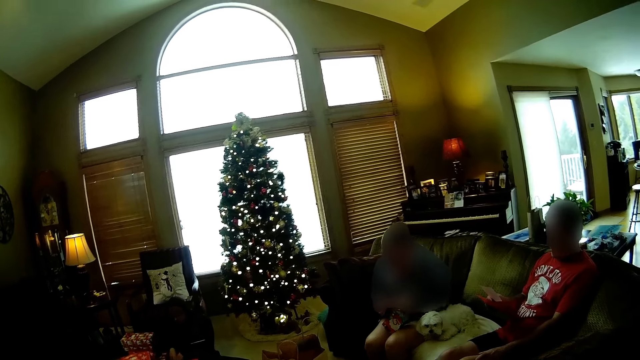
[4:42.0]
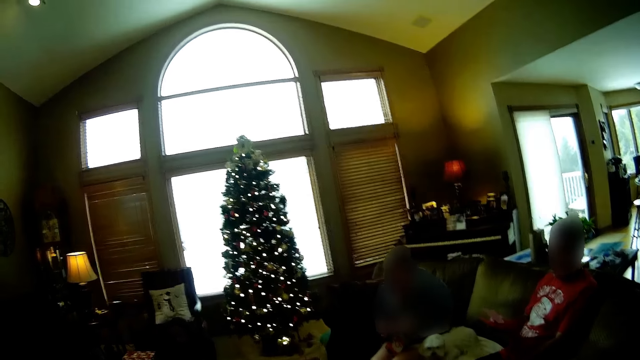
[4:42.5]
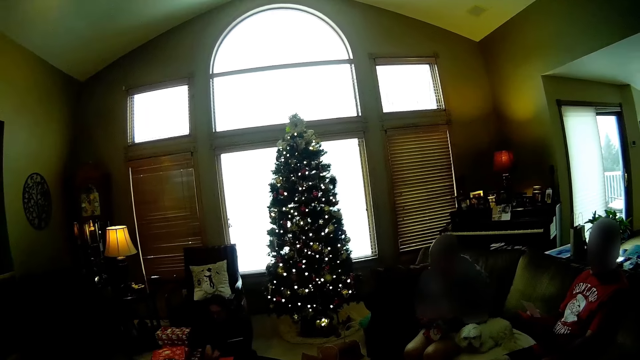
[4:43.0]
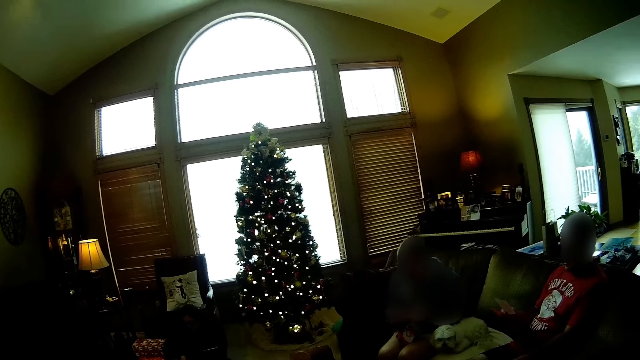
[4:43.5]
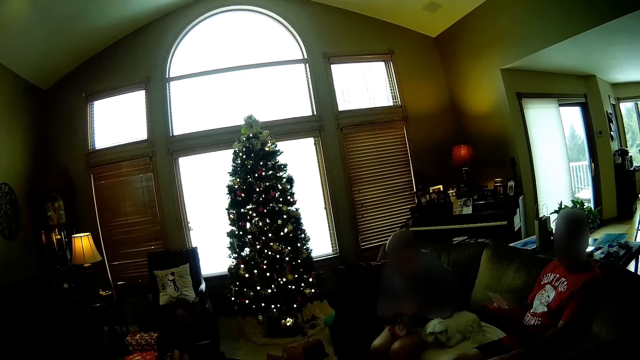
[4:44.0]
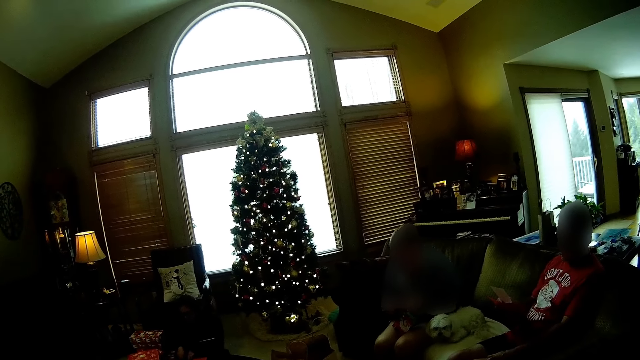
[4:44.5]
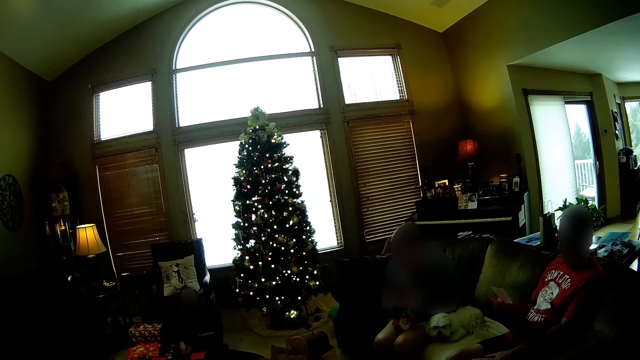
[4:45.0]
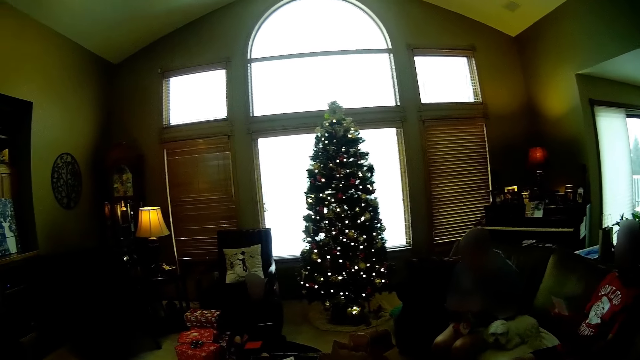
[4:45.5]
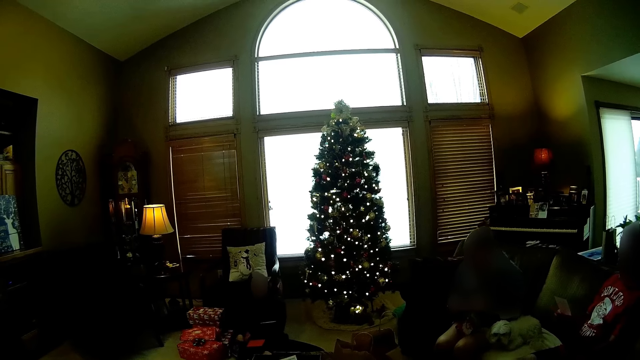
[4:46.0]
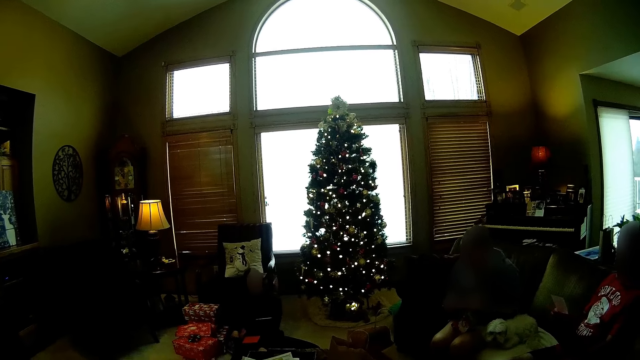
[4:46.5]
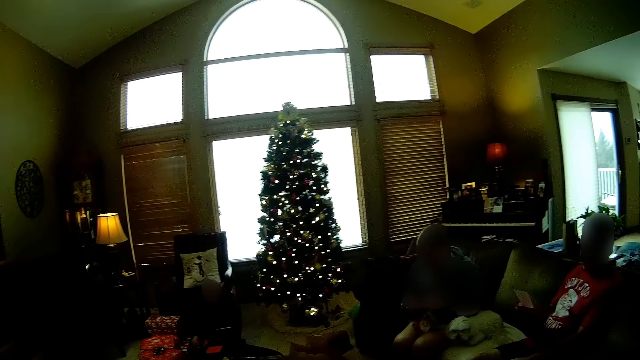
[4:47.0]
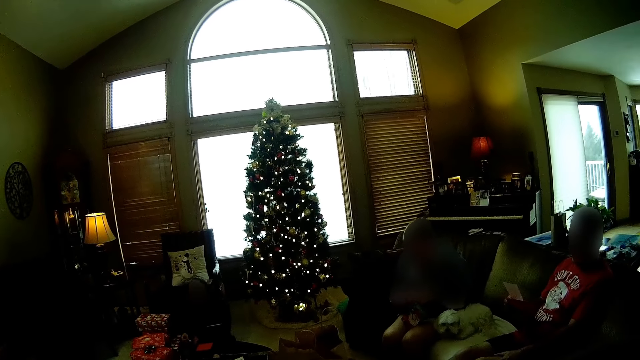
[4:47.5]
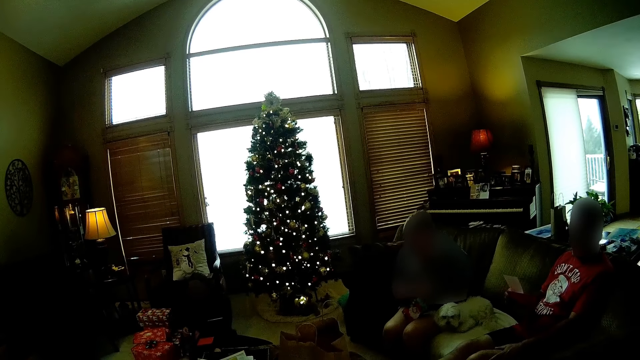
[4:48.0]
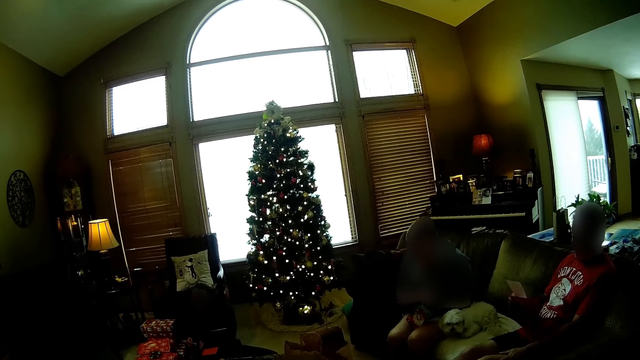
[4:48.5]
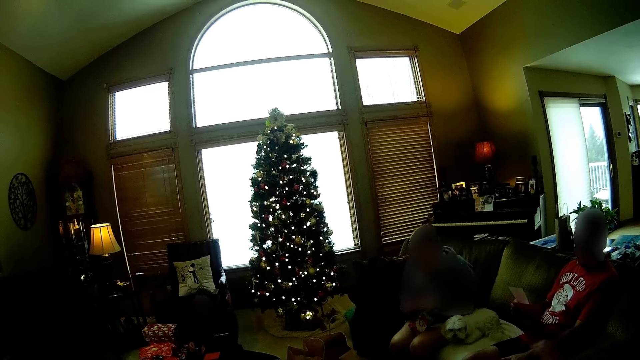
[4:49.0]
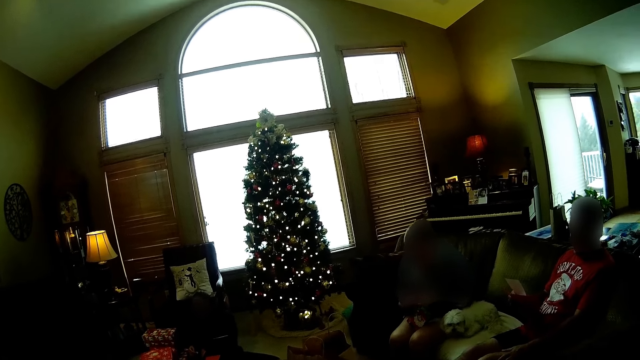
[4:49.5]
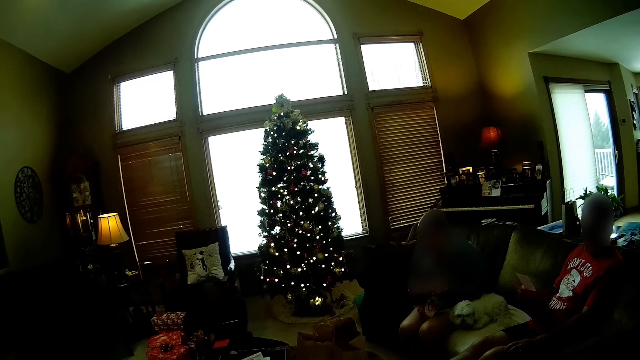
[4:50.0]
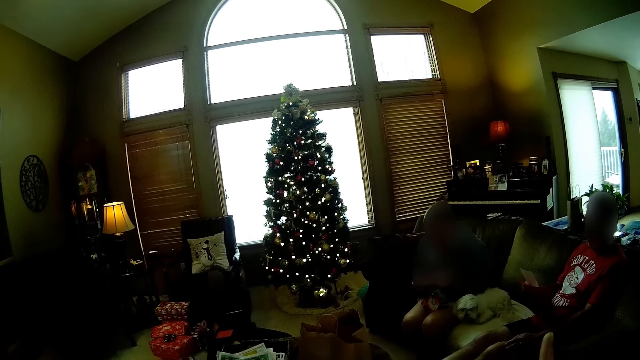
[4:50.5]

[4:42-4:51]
The girl picks up a pen from the bag on the floor with her right hand.

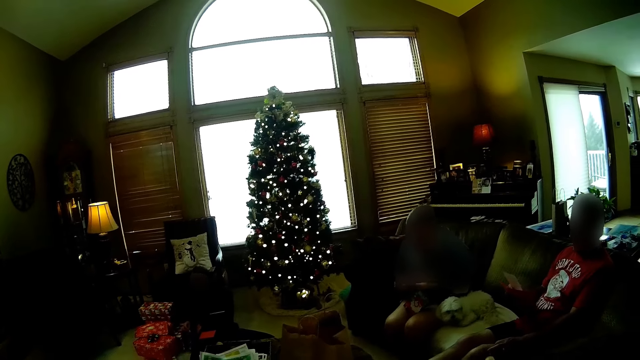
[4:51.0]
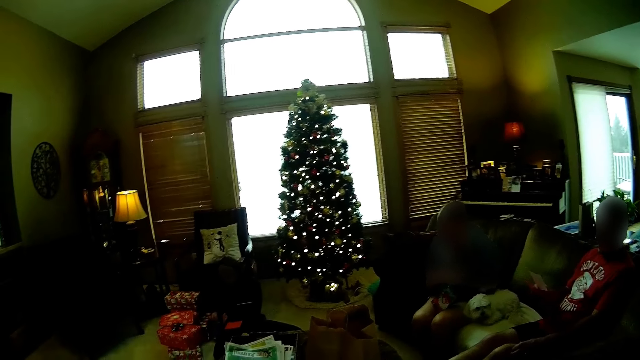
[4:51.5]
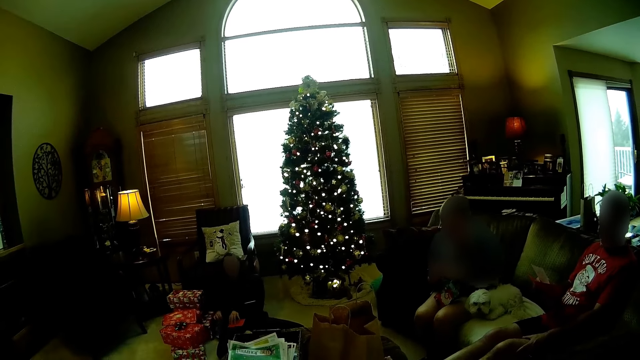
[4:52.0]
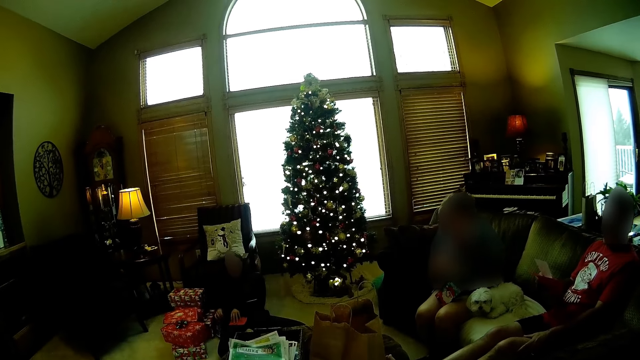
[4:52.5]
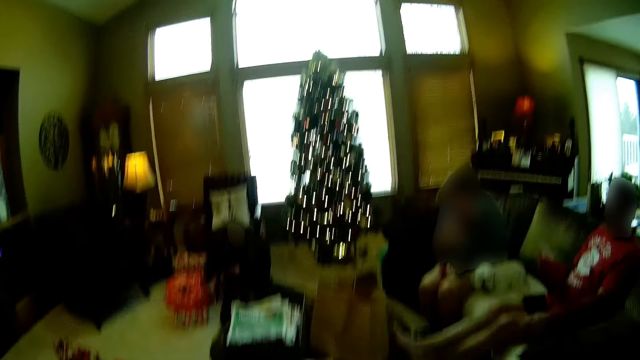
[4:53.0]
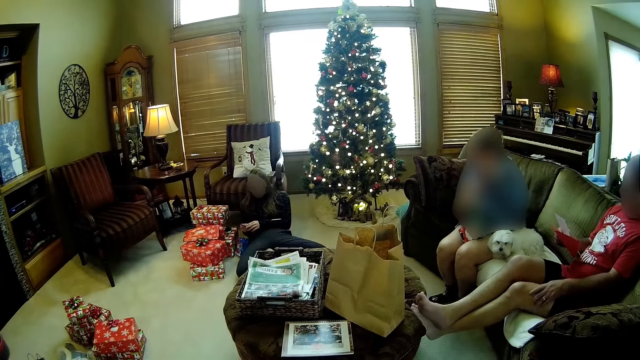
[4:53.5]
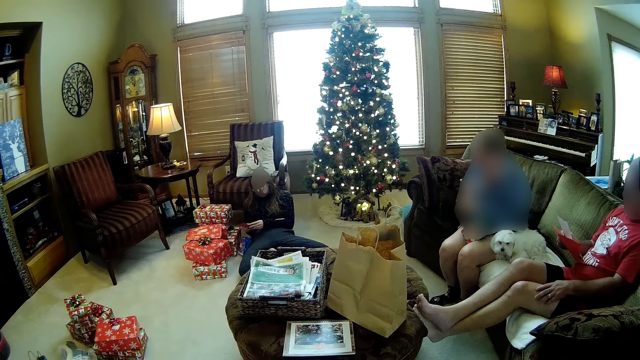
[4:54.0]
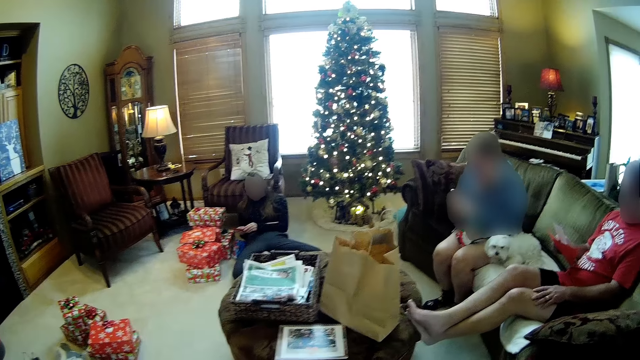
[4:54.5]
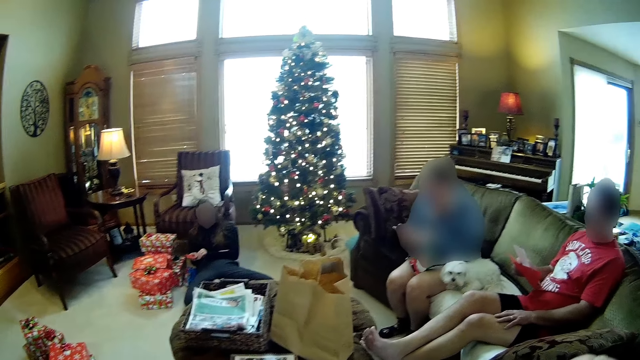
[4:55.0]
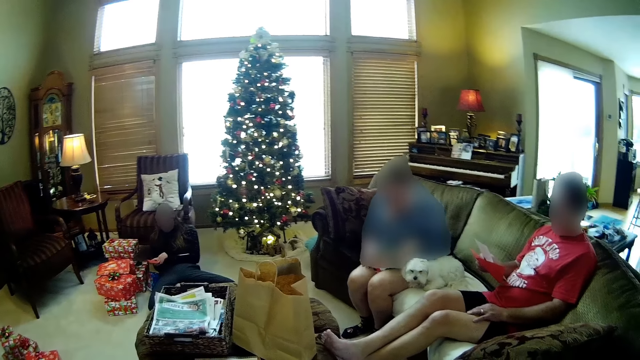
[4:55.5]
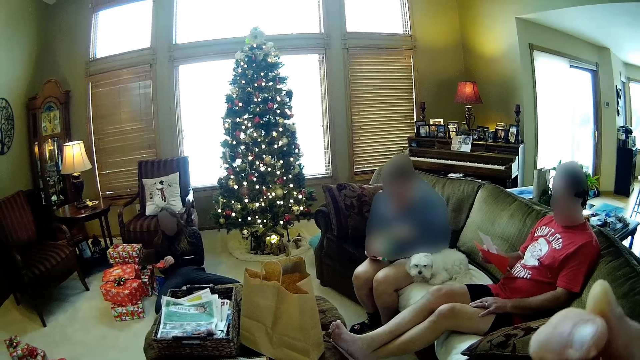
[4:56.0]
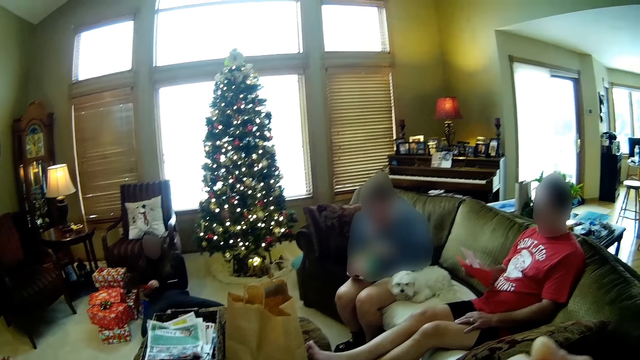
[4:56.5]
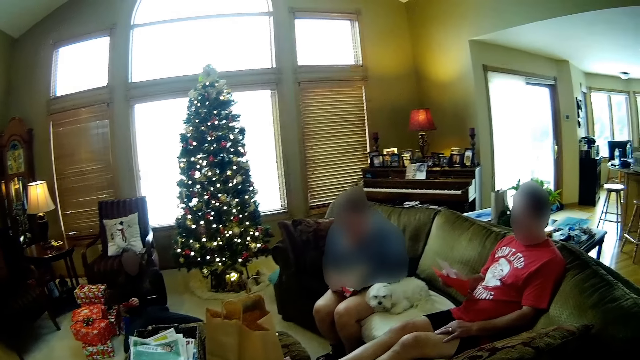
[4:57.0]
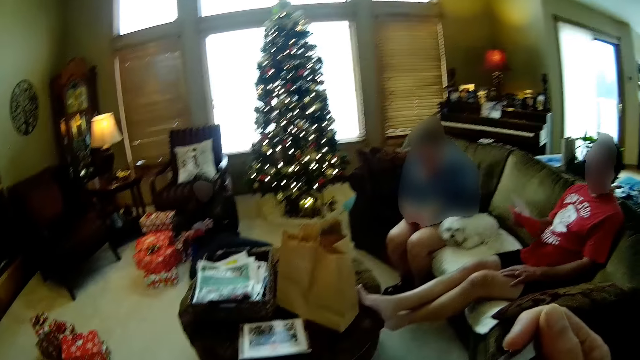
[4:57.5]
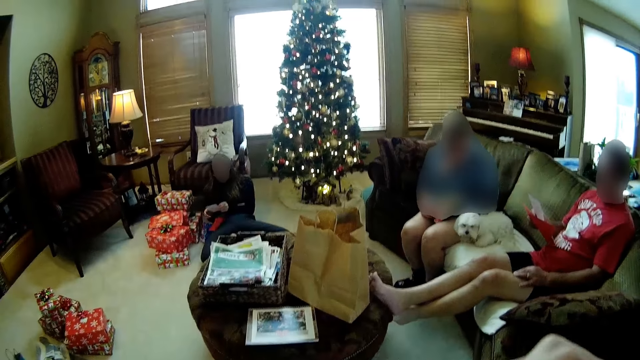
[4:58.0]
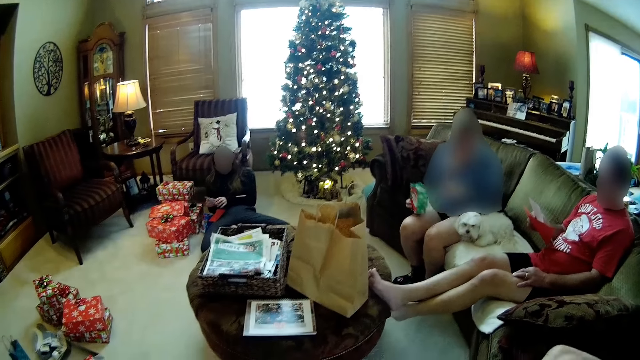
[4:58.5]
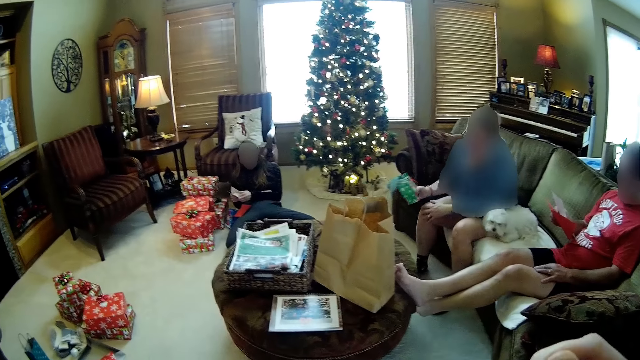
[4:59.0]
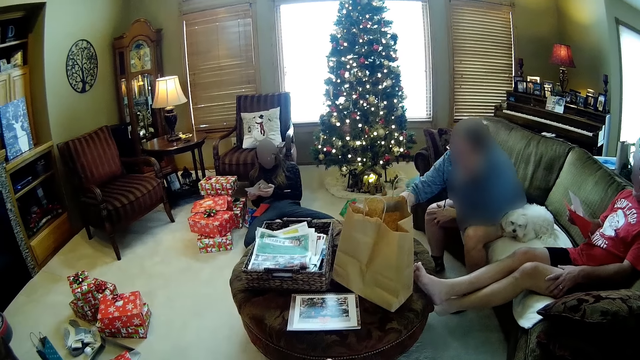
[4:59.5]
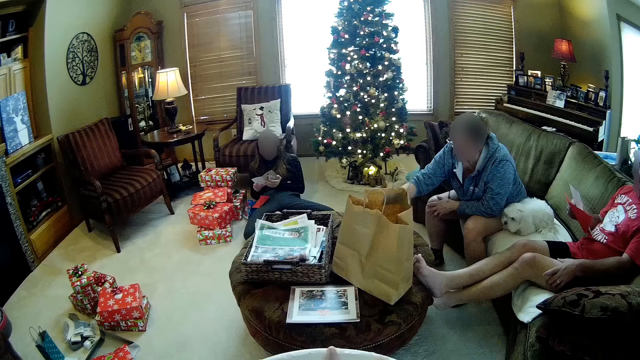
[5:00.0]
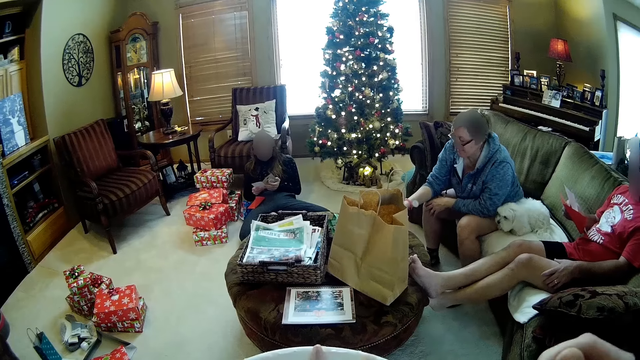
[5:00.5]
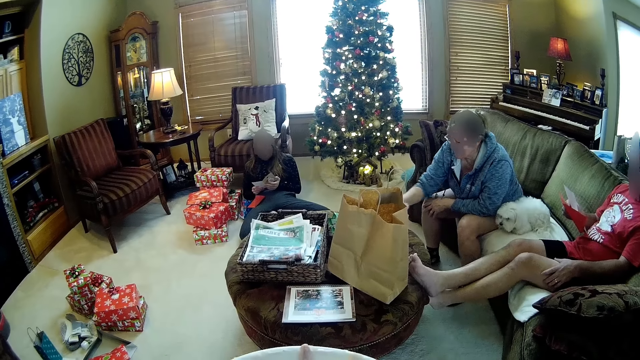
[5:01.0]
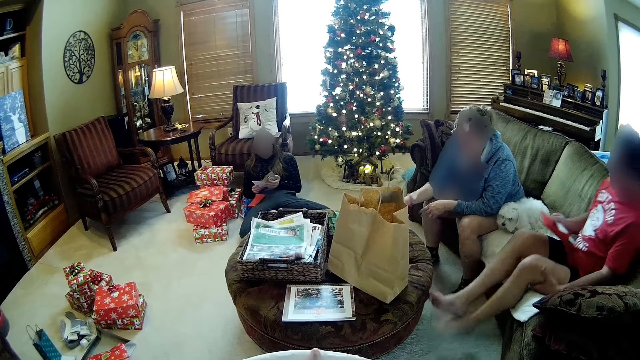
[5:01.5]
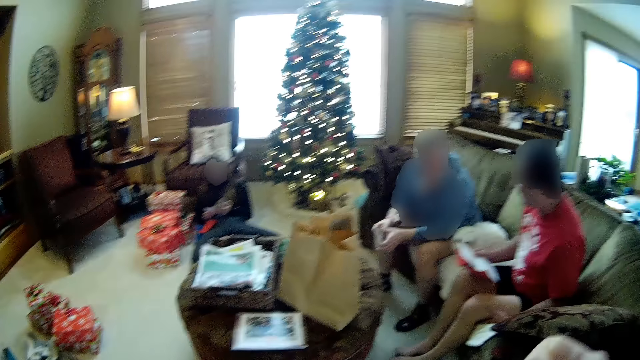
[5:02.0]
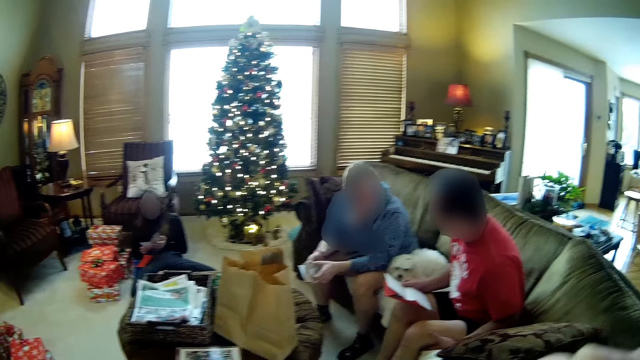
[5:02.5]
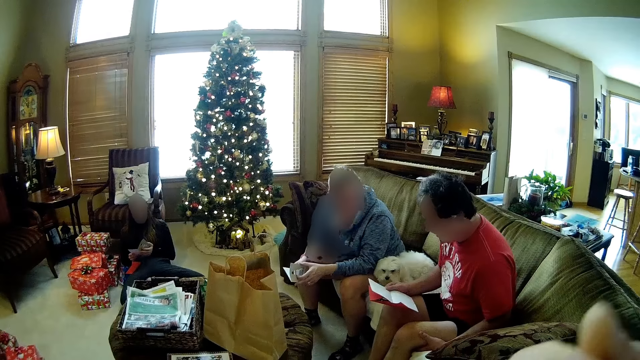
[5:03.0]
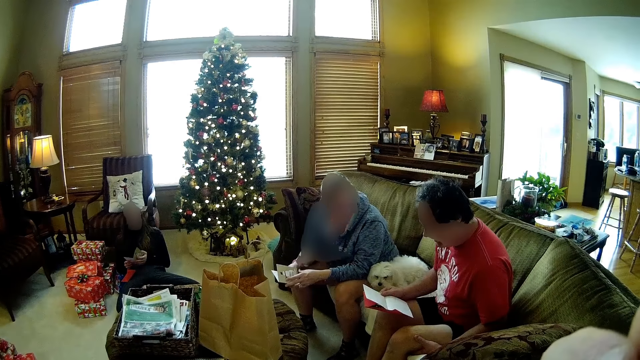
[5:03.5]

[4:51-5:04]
The girl drops the pen into the bag on the floor with her right hand. She picks up the envelope from the pillow on the floor with her right hand, holds the envelope in both hands, and removes a card from the envelope with her left hand. The woman holds the bag on her lap with both hands. The camera wearer moves a hand. The girl drops the envelope on the pillow on the floor with her right hand and opens the card with both hands. The woman drops the bag on the table with her right hand. The man drops his legs from the table onto the floor. The woman picks up a card from the table with her right hand and holds the card with both hands.
